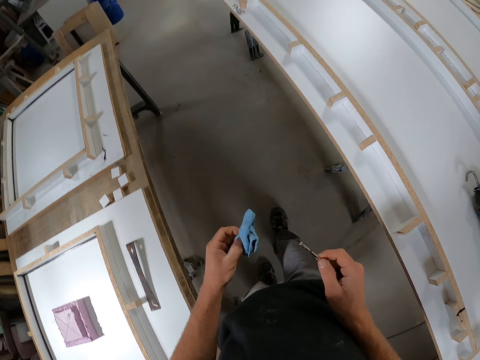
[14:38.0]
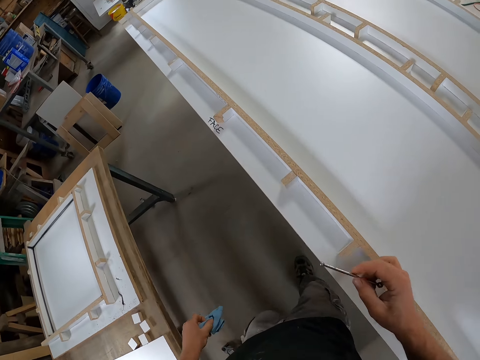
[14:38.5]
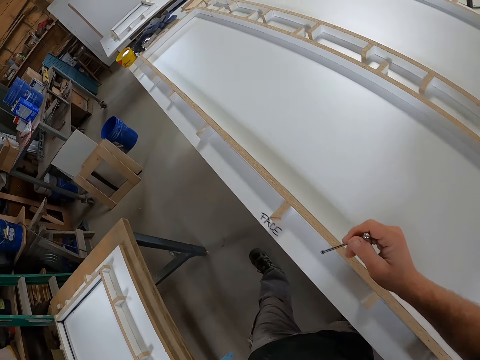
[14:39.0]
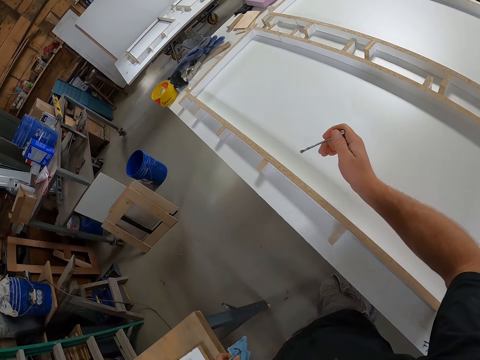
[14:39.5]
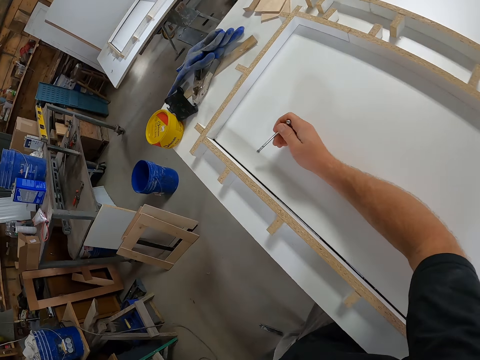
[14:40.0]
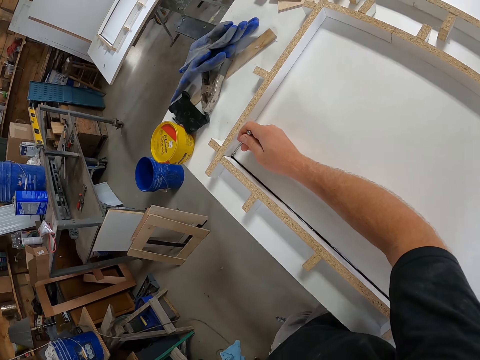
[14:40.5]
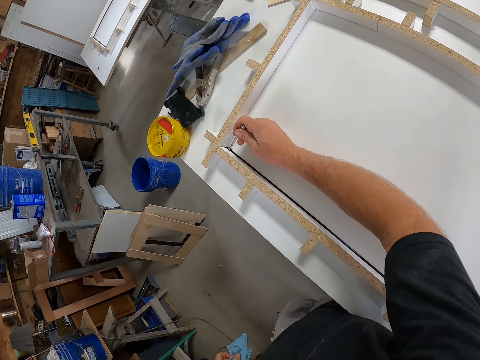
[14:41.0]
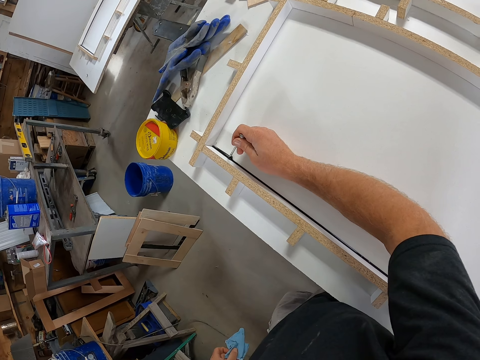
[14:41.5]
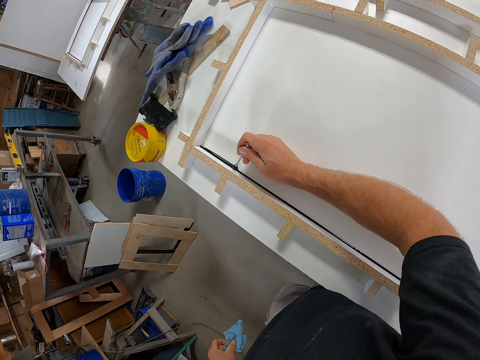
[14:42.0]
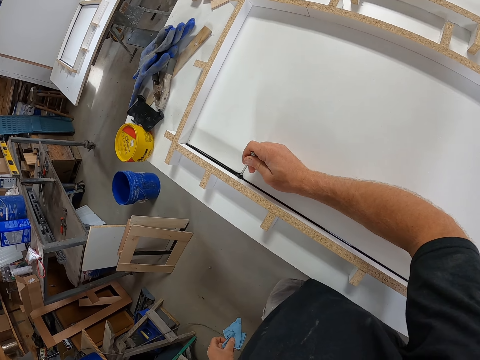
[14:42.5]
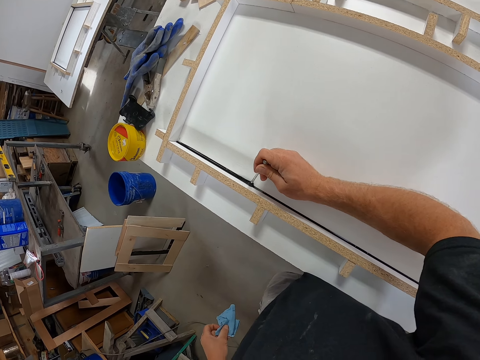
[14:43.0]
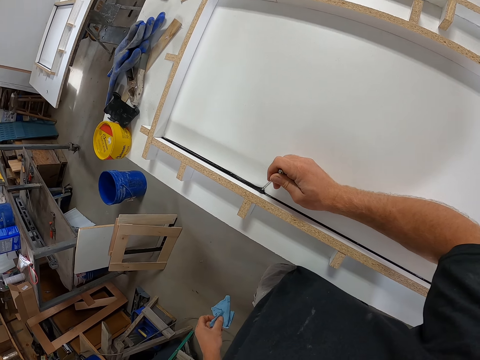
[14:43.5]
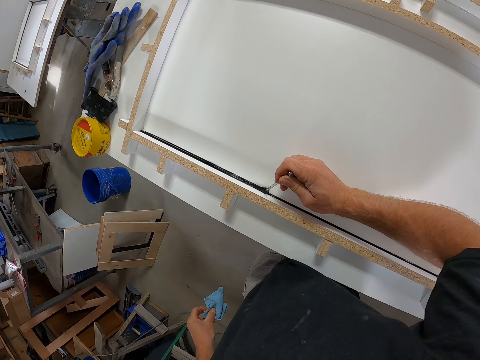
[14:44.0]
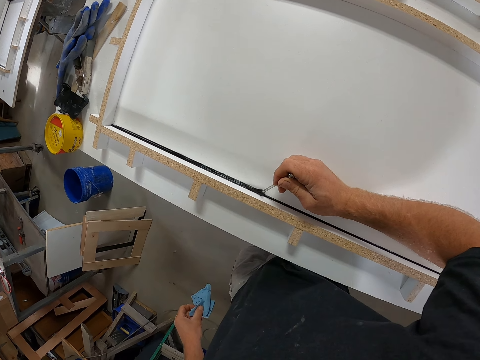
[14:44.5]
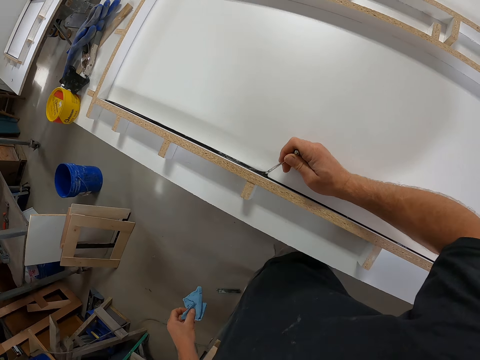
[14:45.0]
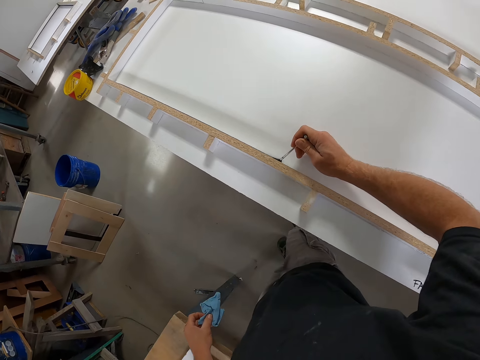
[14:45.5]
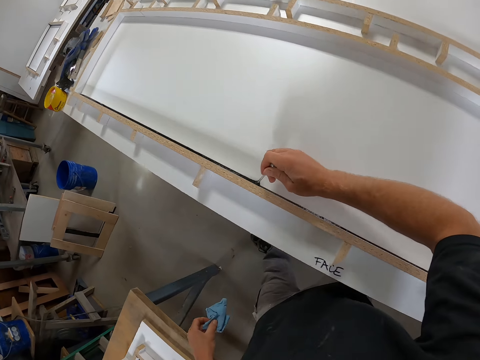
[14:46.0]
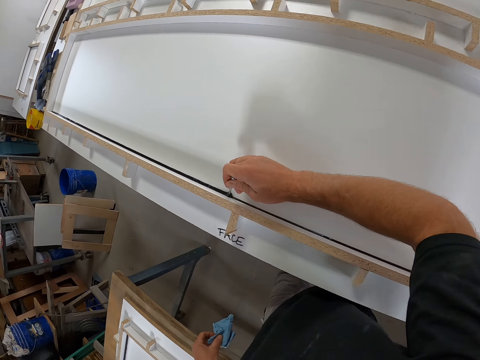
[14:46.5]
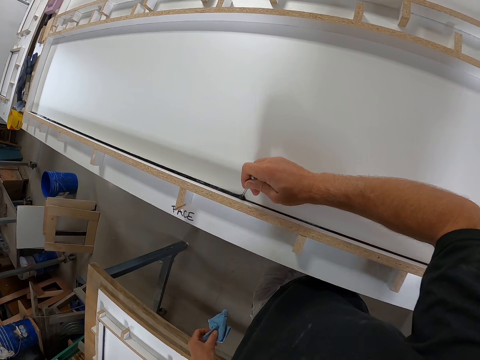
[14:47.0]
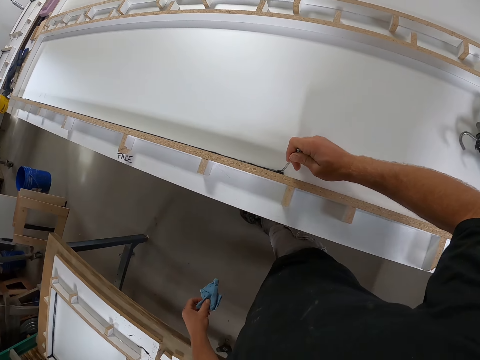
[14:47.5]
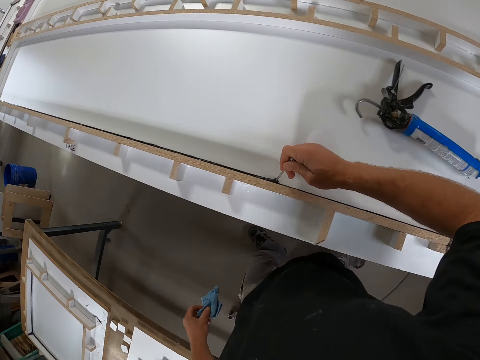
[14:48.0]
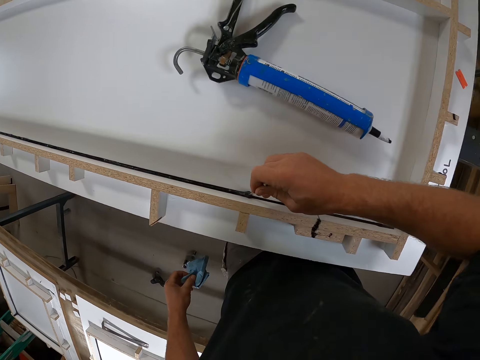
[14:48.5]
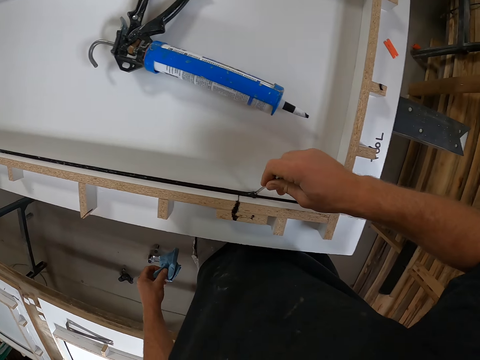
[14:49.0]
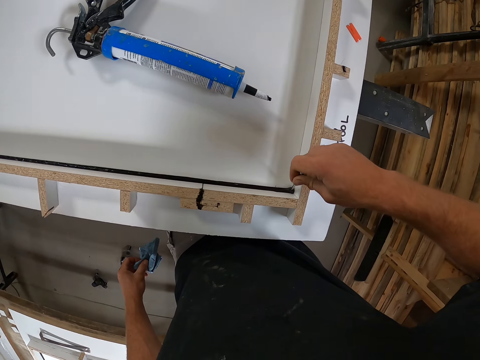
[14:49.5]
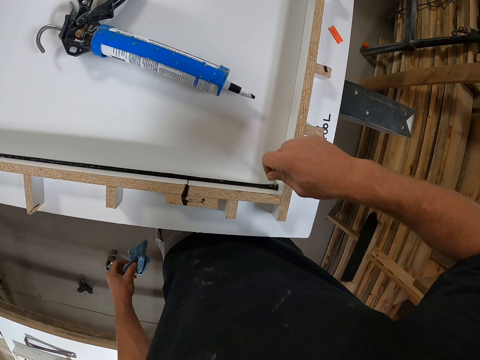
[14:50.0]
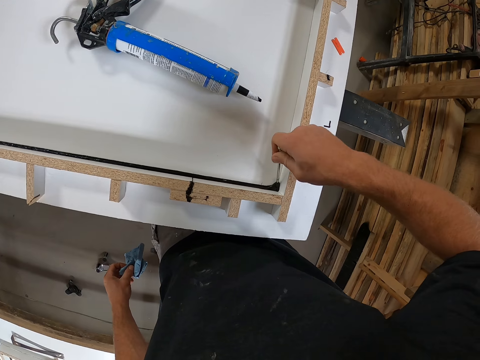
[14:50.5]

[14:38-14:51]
The camera wearer wipes the glue from the piece of metal. They walk. They trace the ink line with a nail across the board. They spread the glue on the piece of wood.

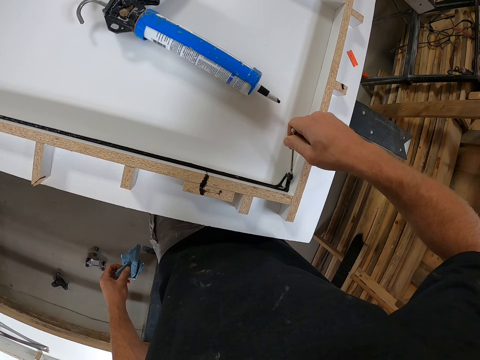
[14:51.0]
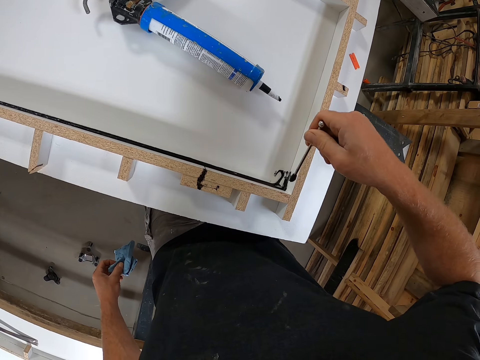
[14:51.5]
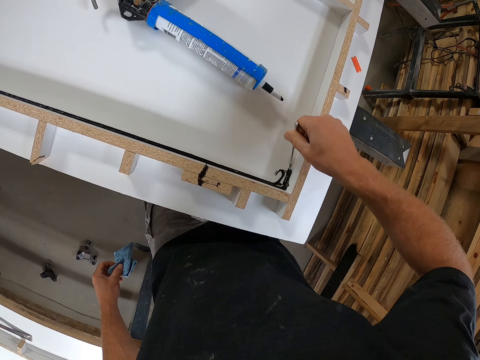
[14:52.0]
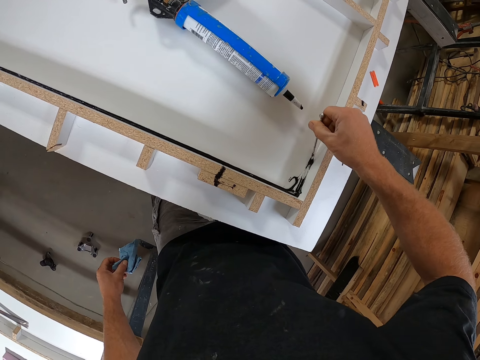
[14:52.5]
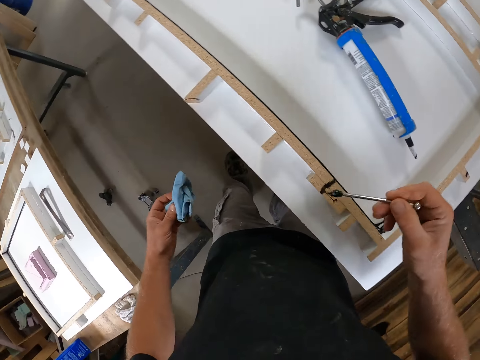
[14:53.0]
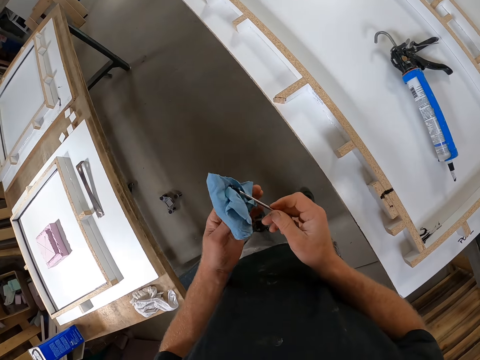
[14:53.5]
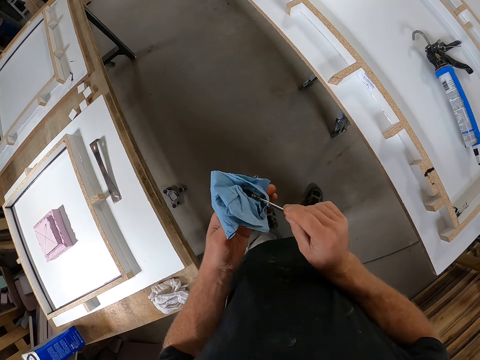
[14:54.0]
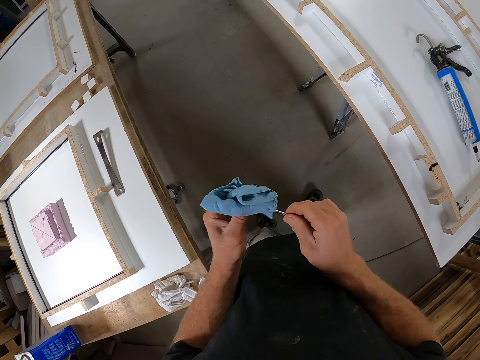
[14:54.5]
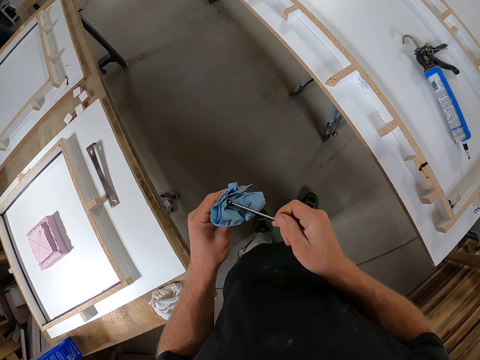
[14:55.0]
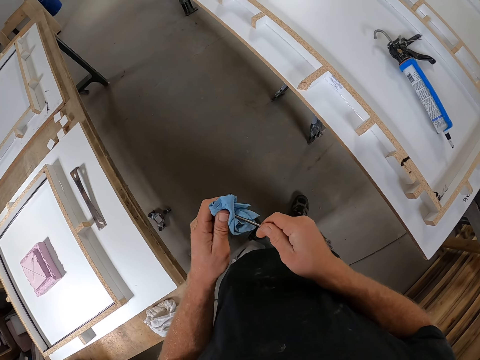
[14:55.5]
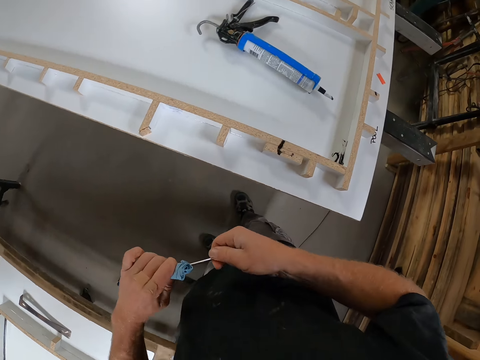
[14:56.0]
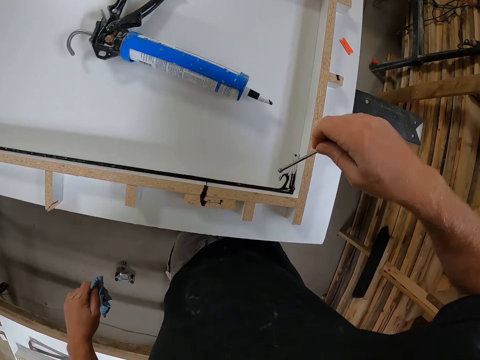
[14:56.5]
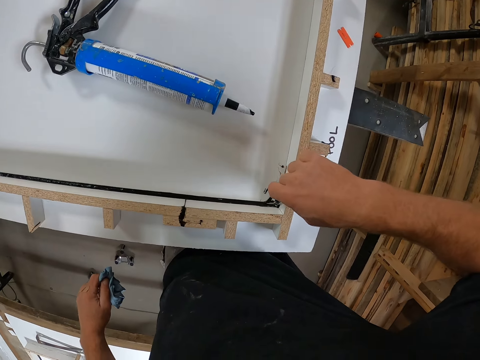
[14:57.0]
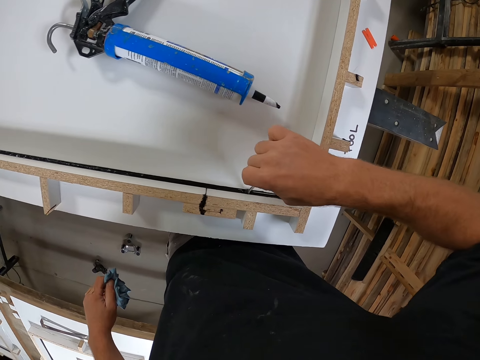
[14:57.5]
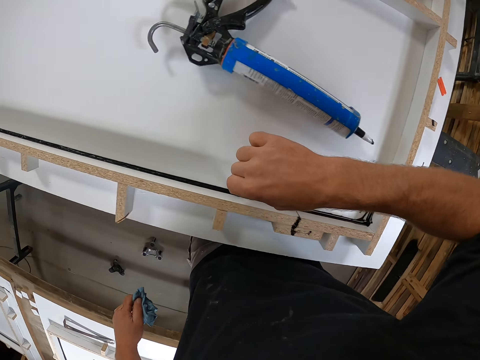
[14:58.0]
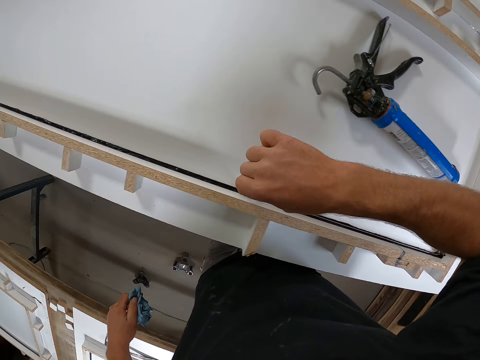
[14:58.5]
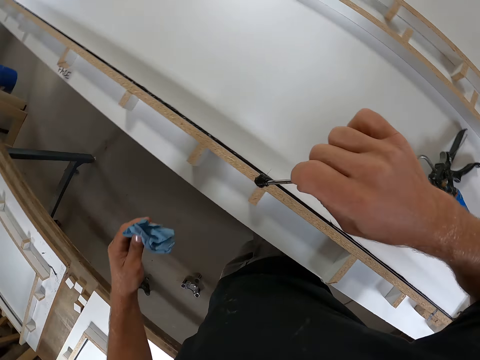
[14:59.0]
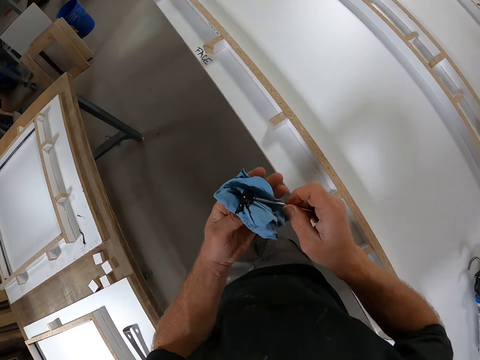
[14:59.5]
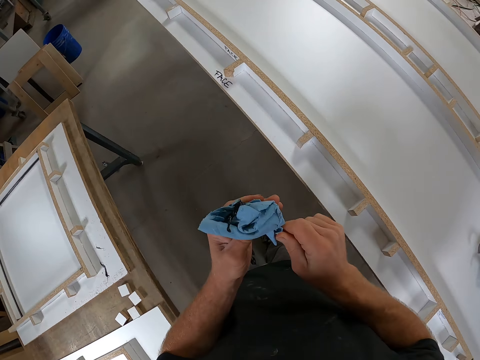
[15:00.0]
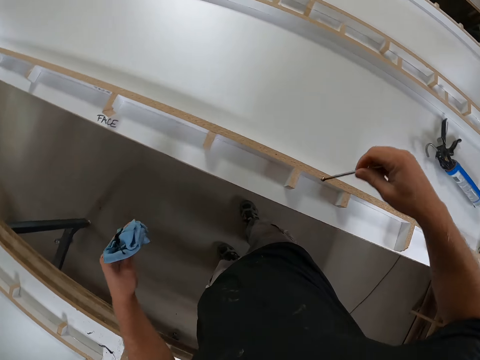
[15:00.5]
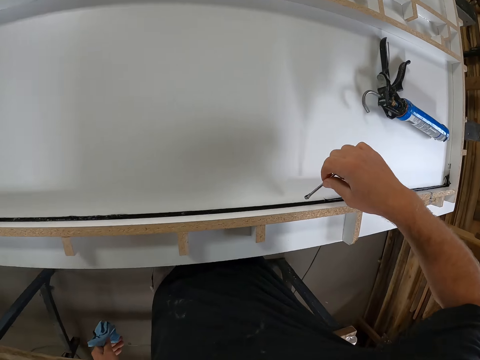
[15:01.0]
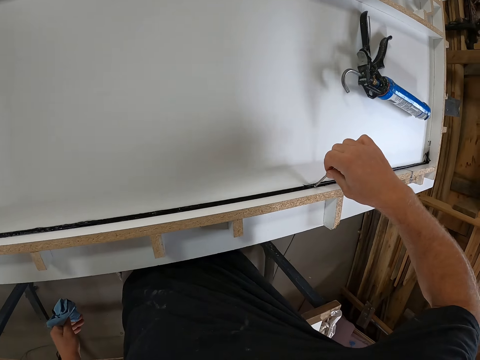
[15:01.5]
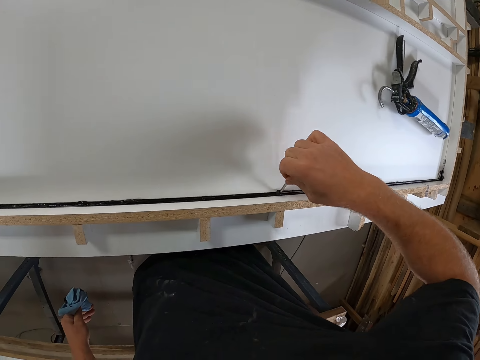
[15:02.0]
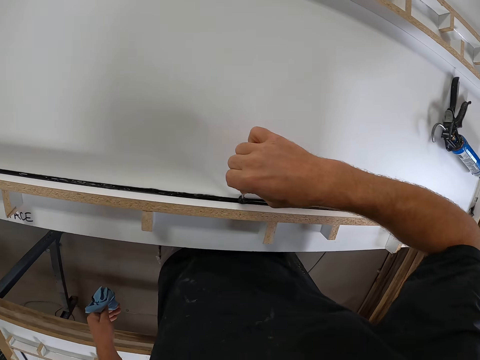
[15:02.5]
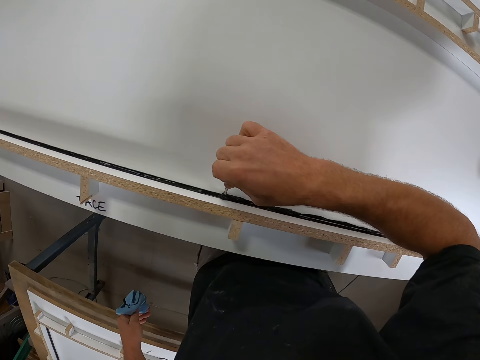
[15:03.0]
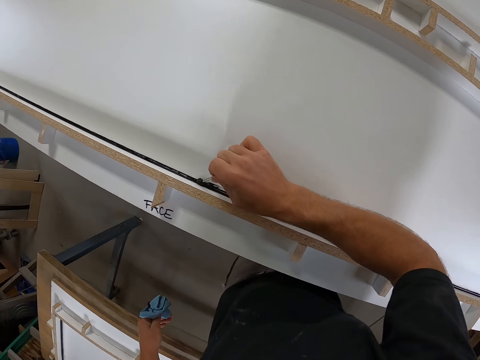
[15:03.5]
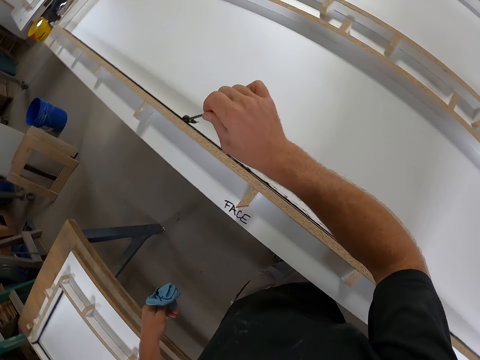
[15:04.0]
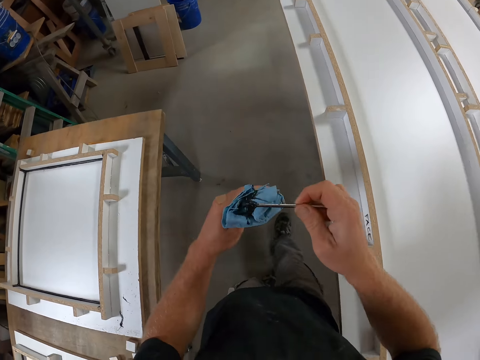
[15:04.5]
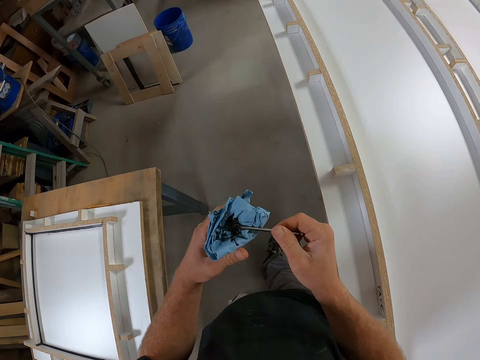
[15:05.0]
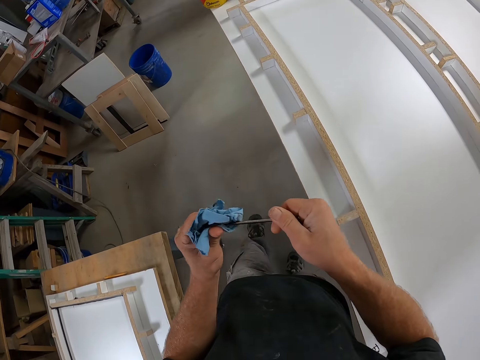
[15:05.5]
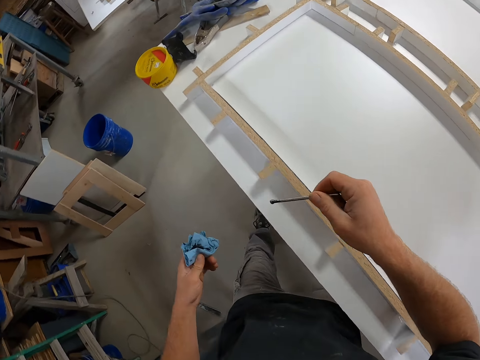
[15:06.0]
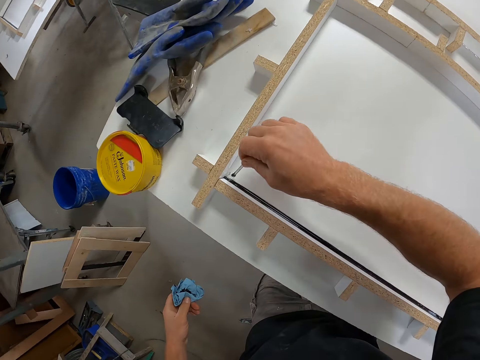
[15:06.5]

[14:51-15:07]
The camera wearer cleans the nail with the napkin. They trace the ink line with the nail across the board. They spread the glue on the piece of wood. They clean the nail with the napkin. They trace the ink line with the nail across the board. They spread the glue on the piece of wood. They clean the nail with the napkin. They walk.
